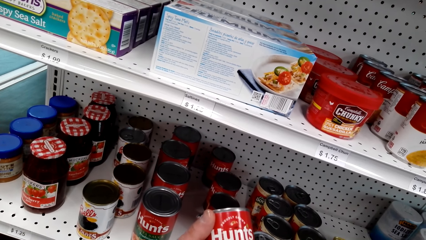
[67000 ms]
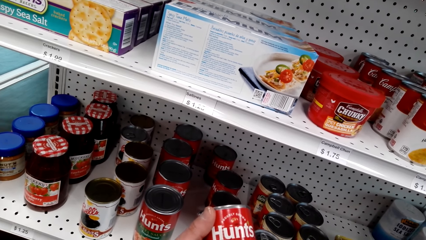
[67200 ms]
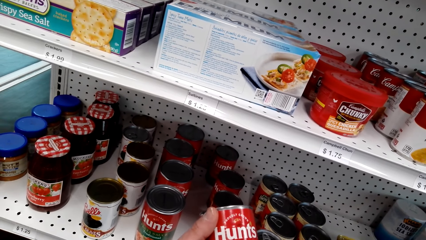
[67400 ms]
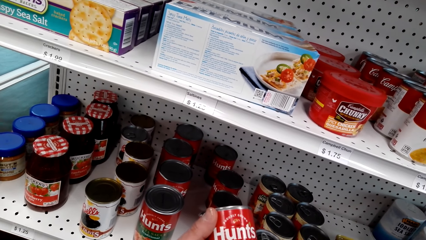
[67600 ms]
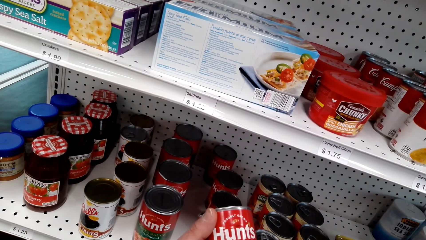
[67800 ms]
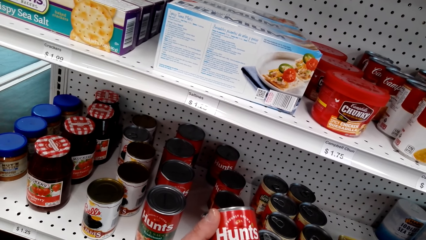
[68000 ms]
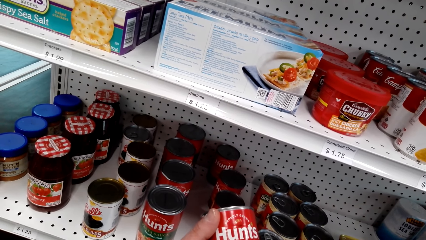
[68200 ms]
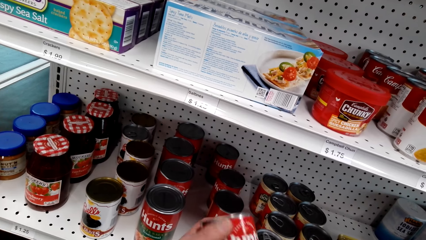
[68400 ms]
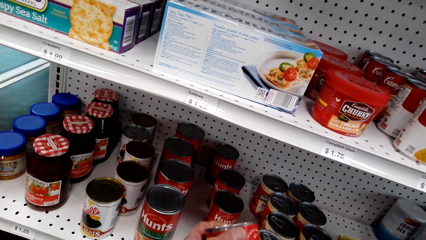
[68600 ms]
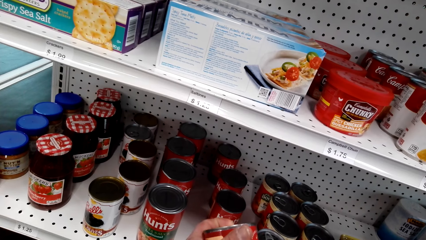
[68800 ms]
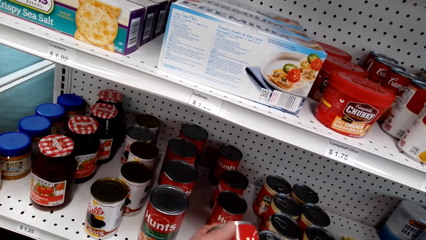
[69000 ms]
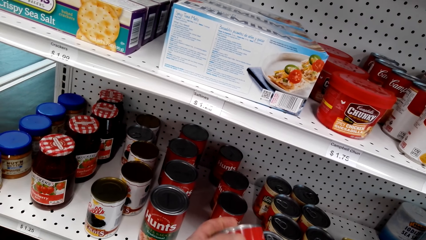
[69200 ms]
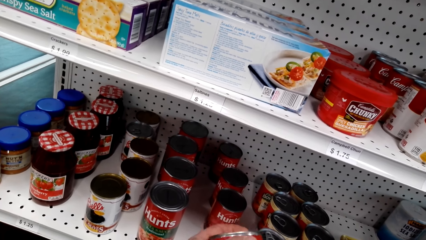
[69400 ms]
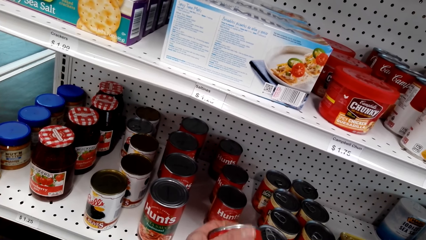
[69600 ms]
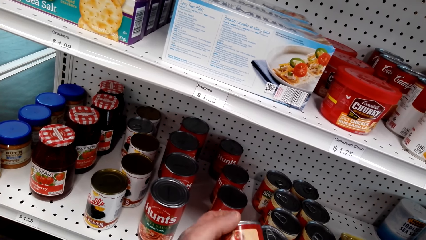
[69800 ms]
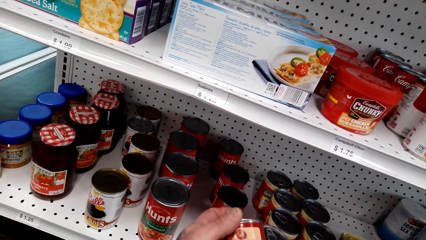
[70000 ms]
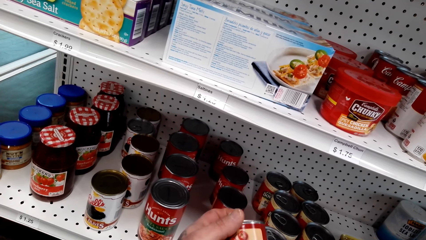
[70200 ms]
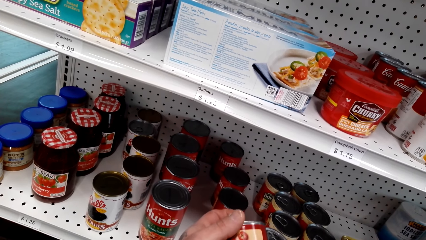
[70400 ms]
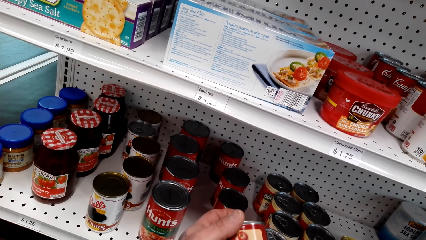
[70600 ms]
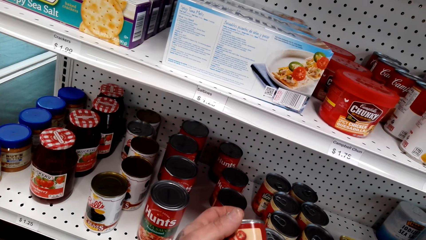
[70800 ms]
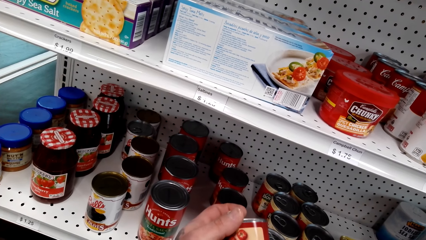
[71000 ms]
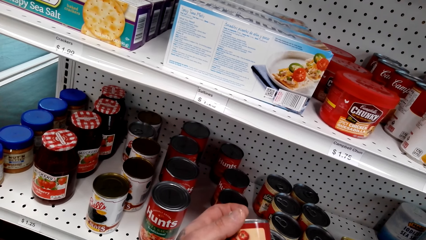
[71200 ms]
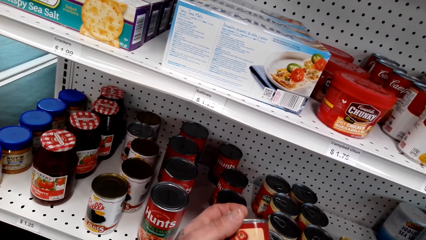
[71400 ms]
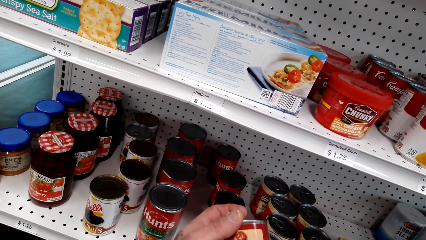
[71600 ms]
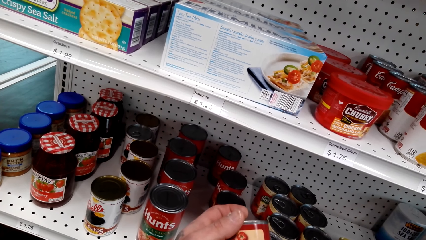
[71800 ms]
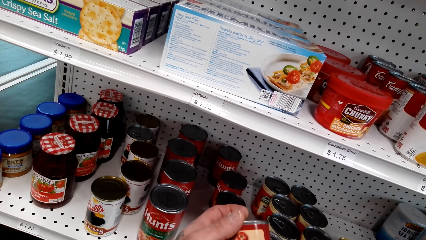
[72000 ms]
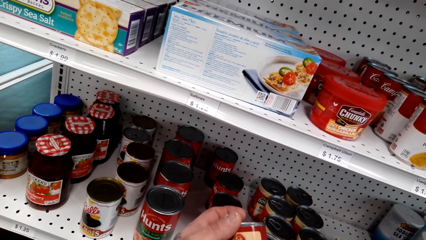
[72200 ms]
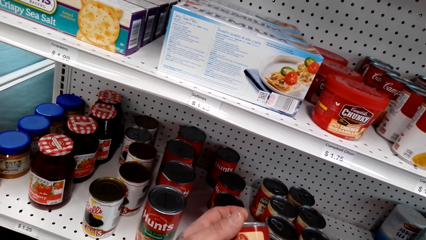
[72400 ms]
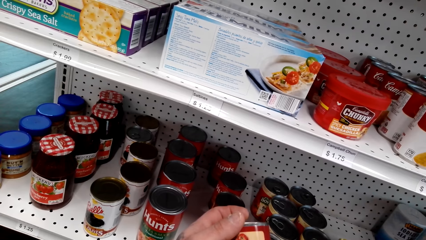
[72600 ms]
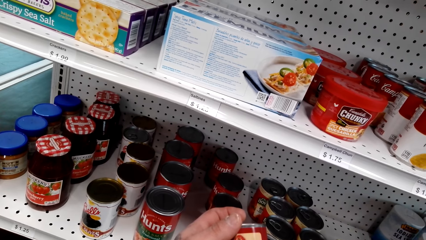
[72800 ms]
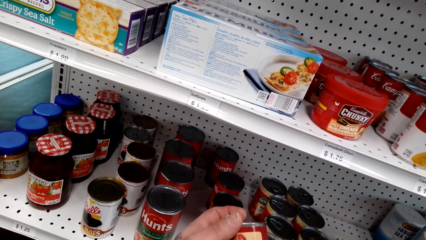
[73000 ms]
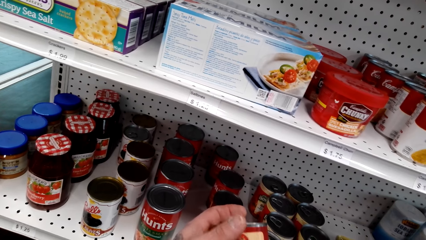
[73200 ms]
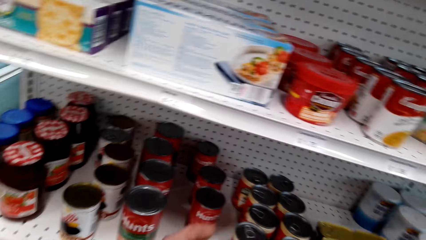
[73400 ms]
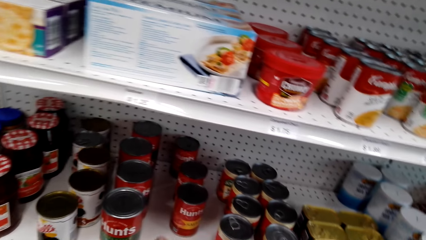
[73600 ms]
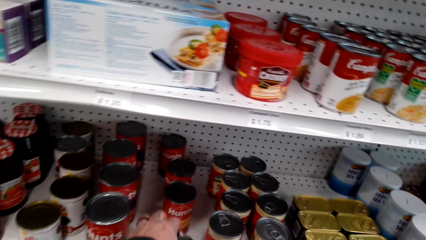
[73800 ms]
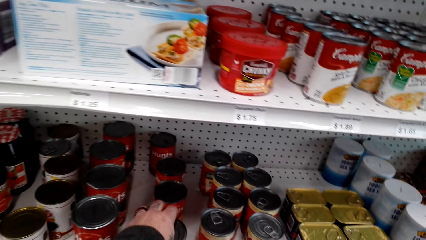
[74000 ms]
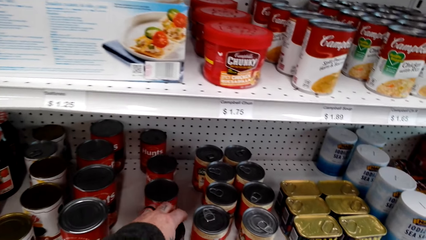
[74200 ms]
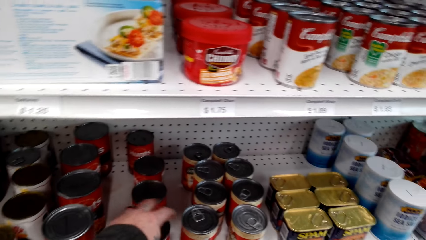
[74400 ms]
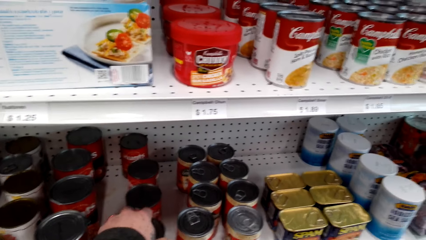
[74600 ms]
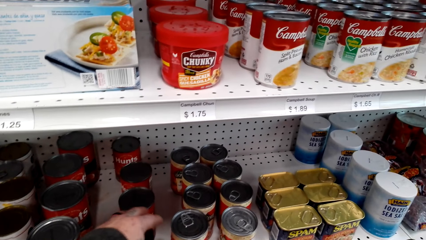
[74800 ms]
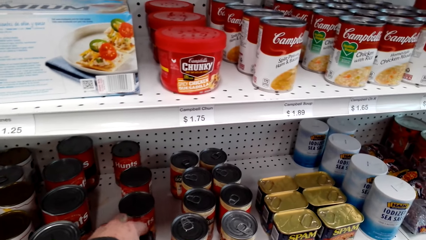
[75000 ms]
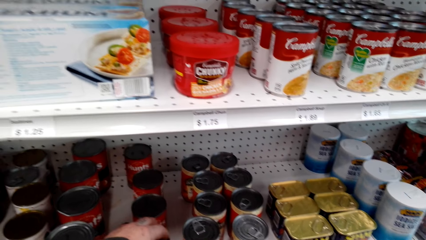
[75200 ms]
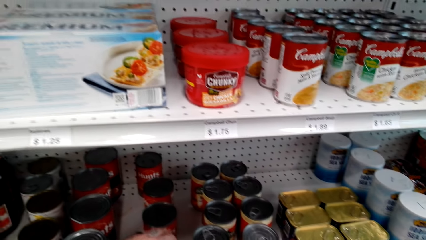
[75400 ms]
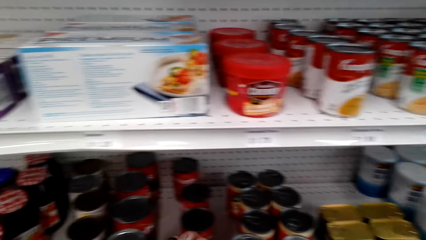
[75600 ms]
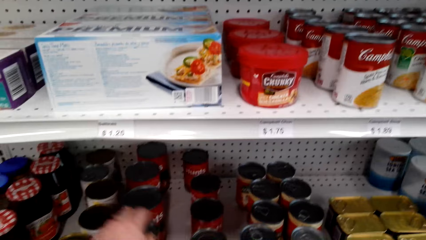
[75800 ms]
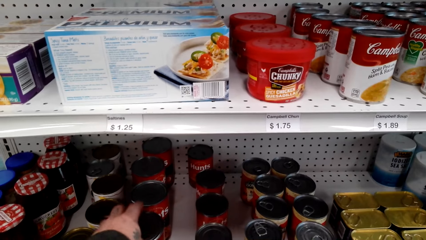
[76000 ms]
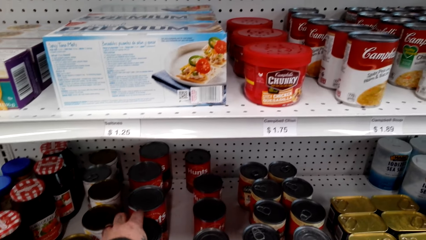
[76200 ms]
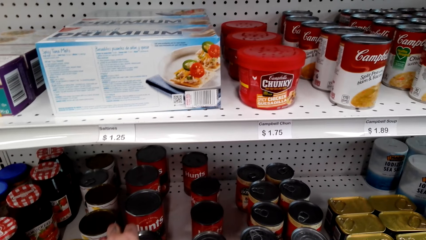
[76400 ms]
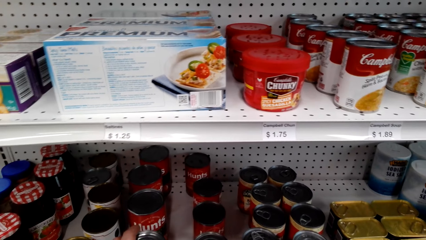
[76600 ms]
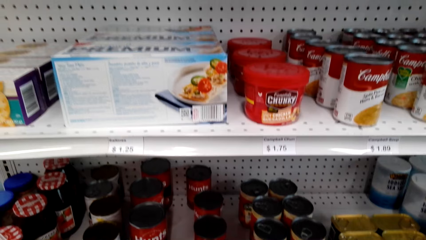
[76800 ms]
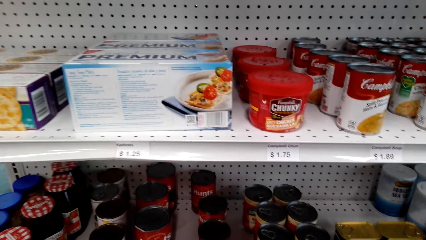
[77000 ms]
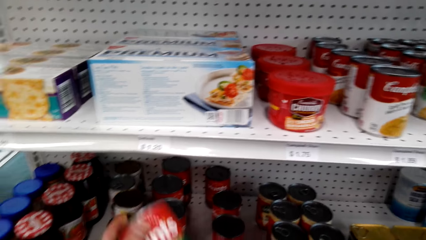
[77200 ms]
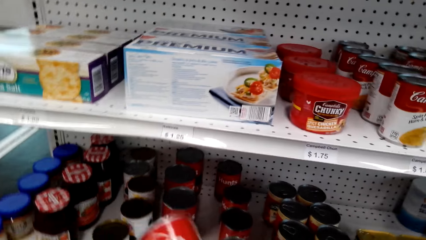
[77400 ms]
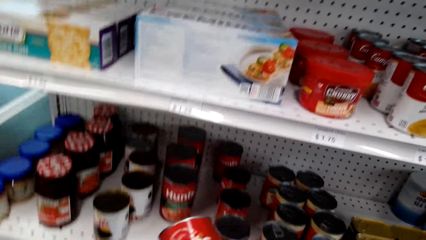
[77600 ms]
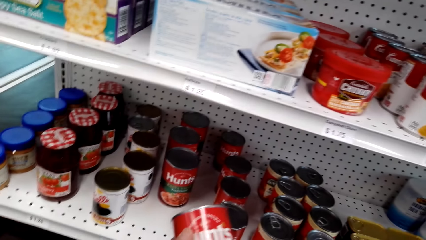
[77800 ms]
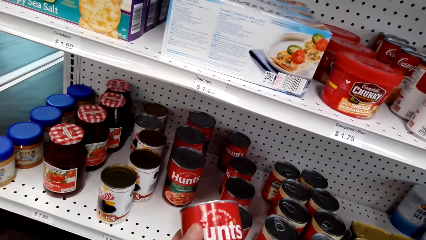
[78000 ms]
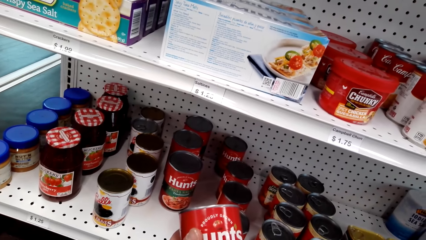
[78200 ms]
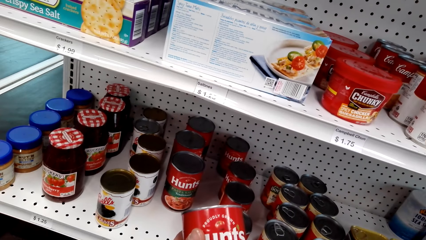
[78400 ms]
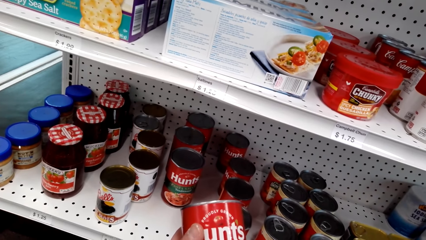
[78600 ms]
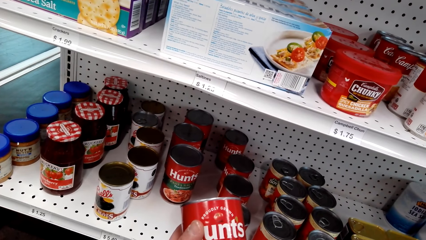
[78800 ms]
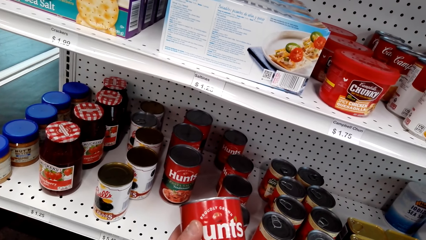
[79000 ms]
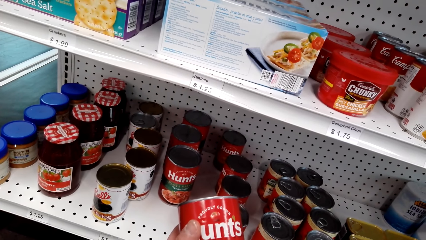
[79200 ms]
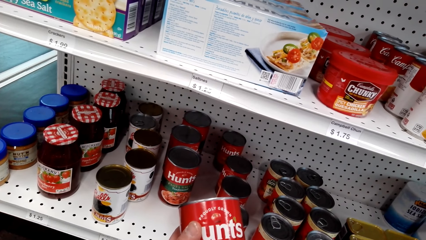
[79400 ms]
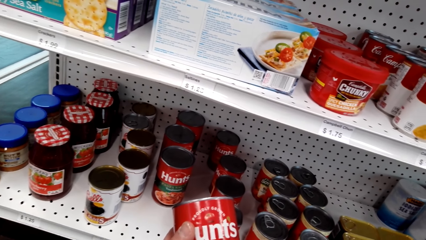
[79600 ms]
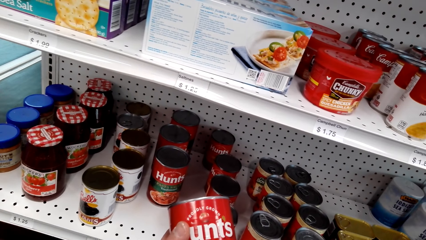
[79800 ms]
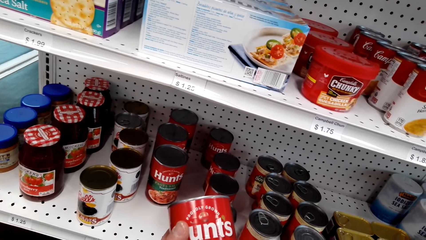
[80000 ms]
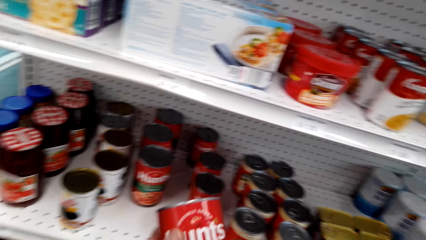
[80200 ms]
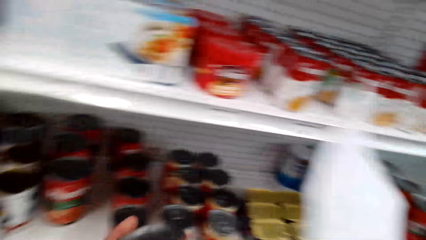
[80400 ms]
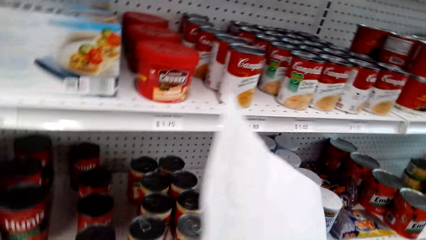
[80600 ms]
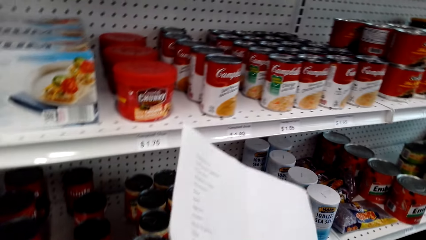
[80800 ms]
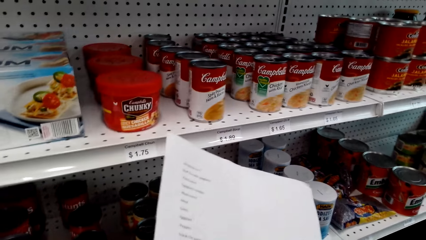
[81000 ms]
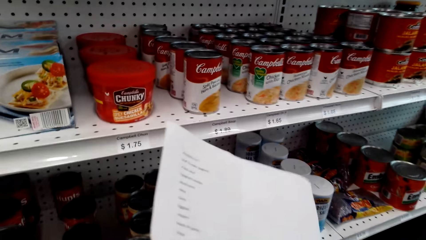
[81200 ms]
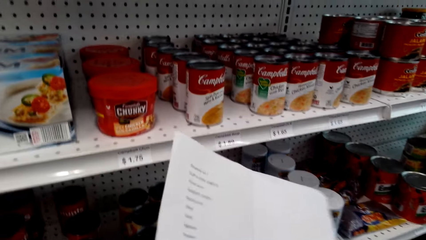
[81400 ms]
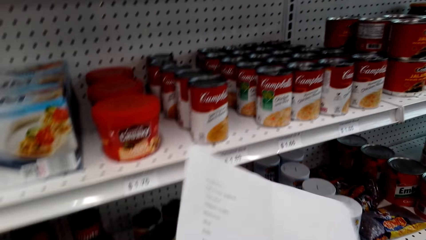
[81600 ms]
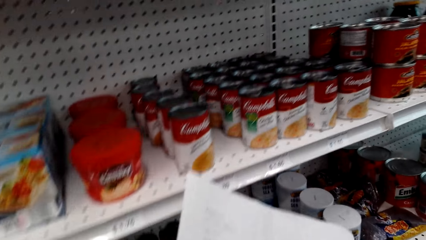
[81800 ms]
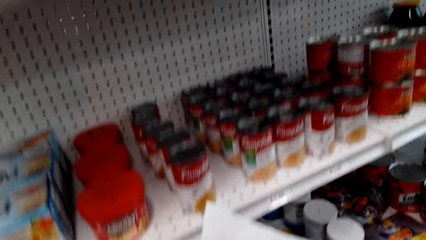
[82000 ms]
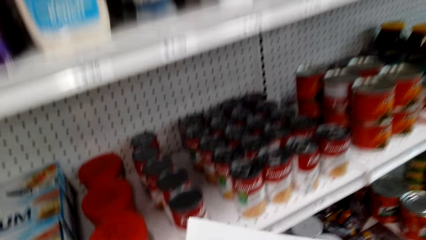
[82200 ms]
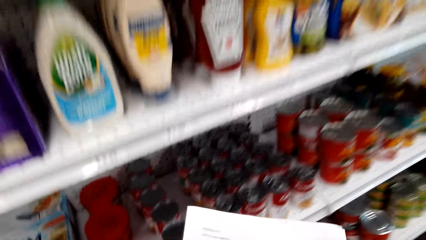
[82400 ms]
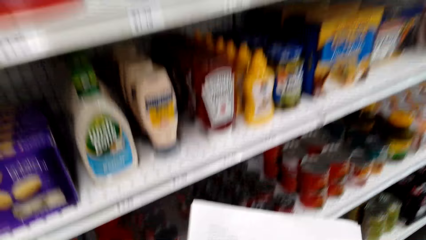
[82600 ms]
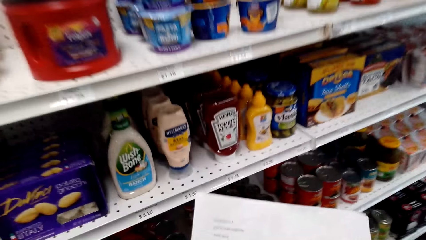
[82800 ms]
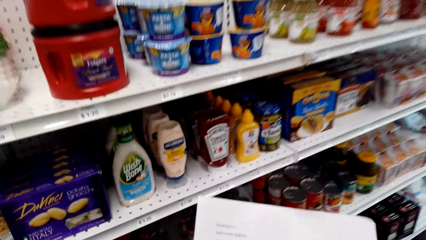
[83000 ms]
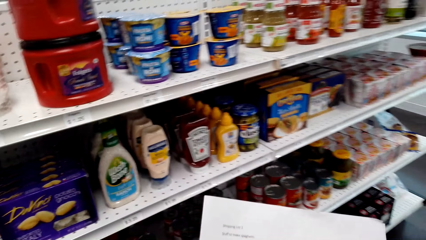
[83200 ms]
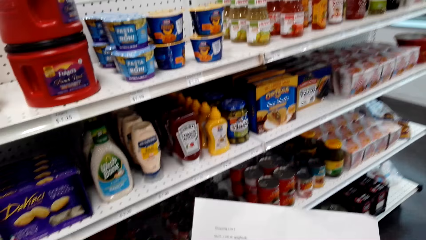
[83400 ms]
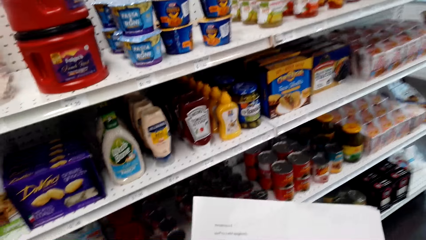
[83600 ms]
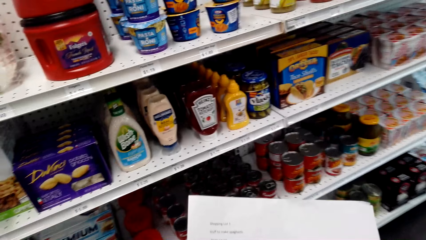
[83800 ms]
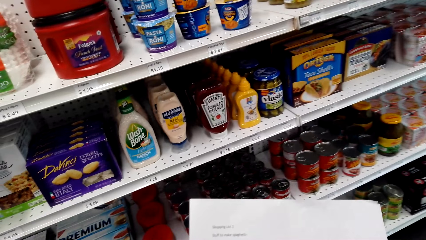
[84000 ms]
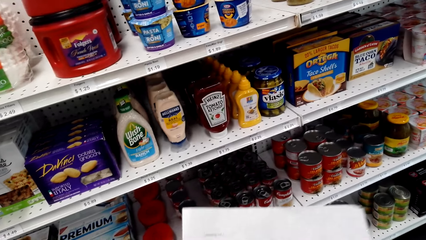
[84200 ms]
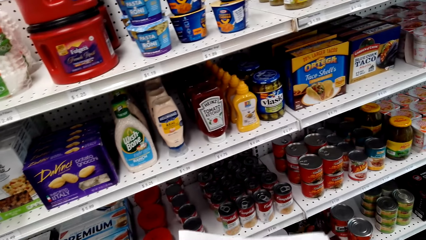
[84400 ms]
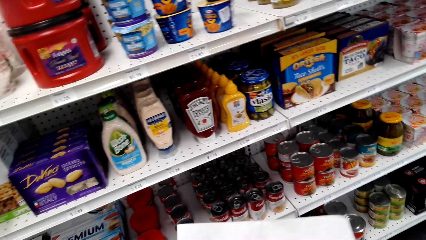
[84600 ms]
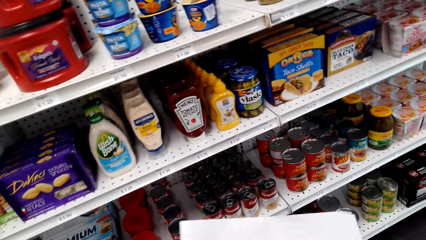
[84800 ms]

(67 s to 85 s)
The camera wearer places the sauce can back on the shelf. They pick the bigger can of Hunt's. They look at the sauce can. They look at the shopping list.
